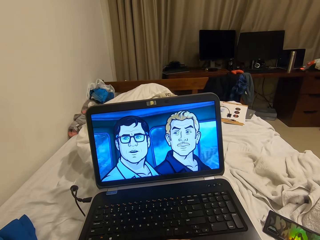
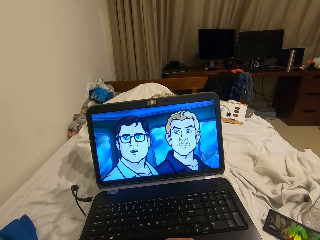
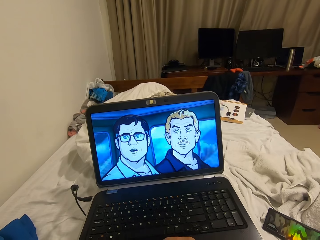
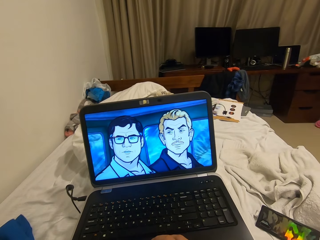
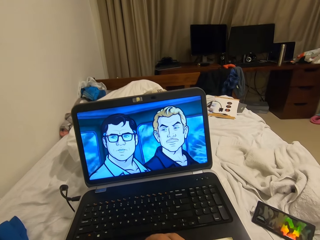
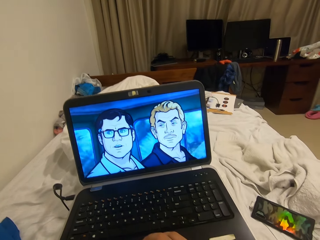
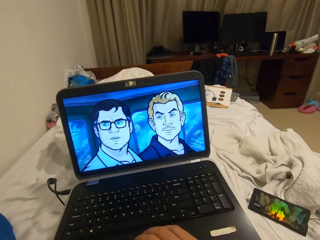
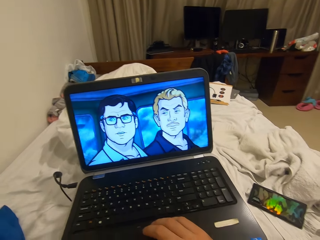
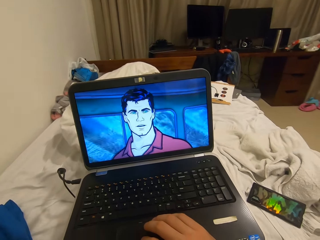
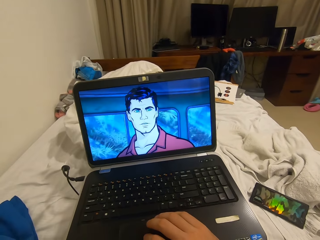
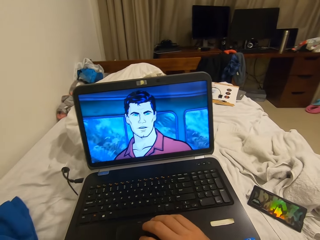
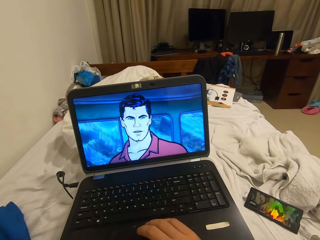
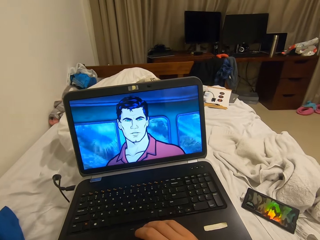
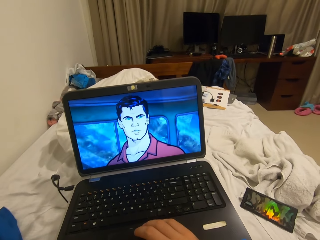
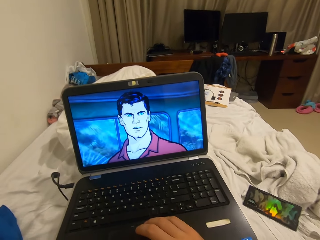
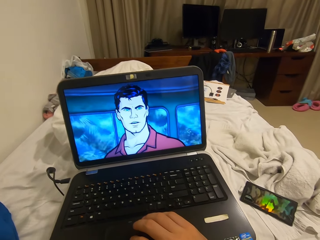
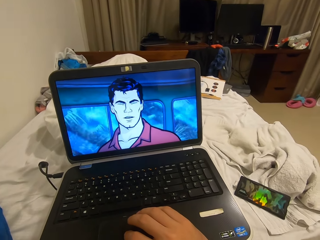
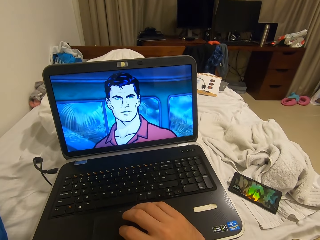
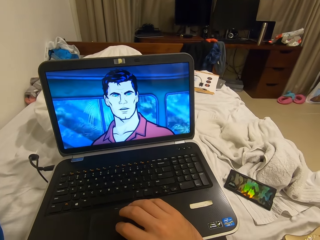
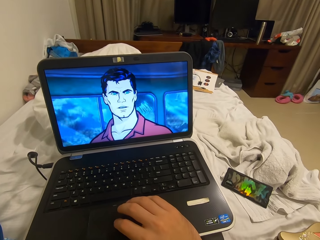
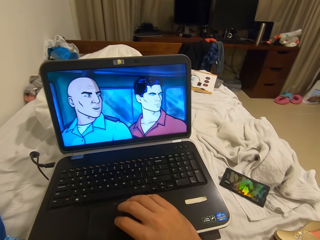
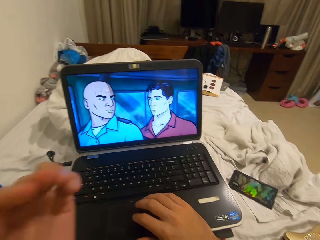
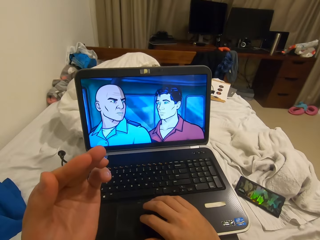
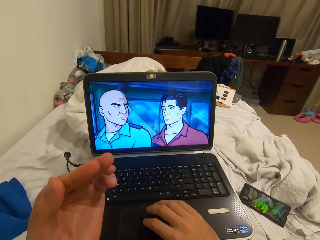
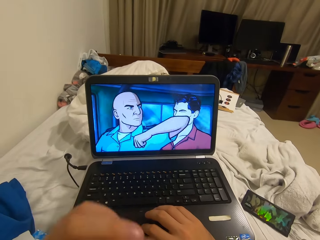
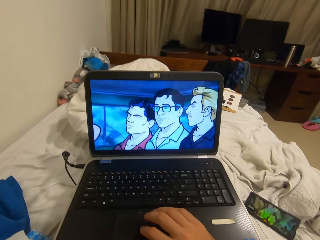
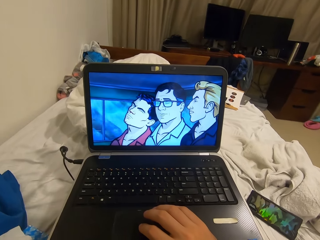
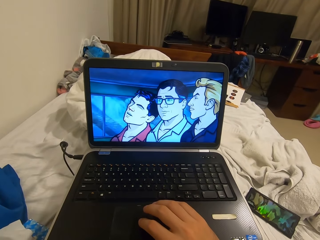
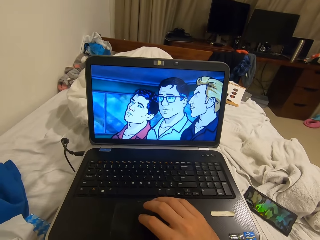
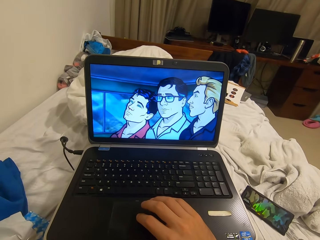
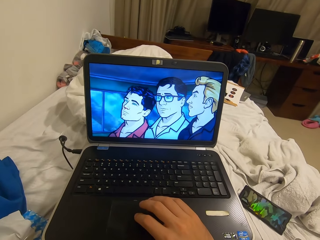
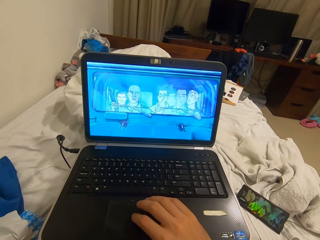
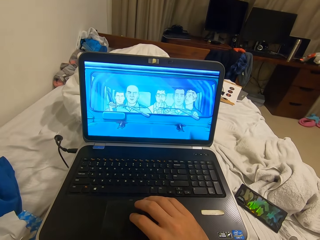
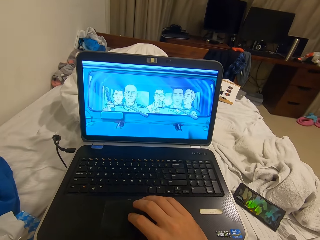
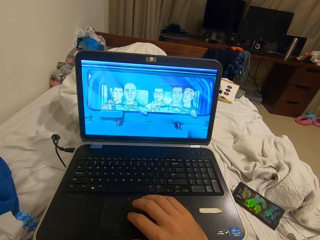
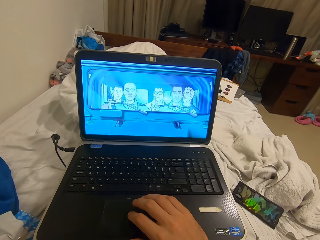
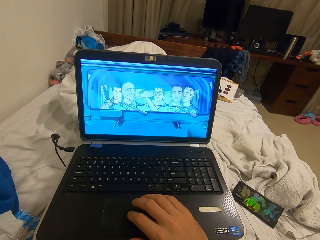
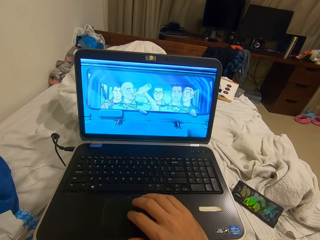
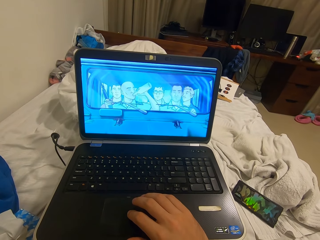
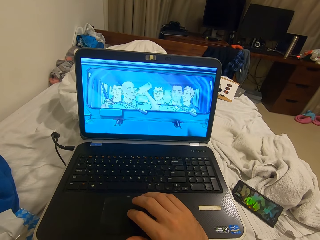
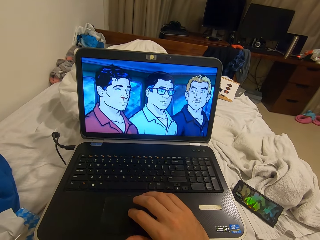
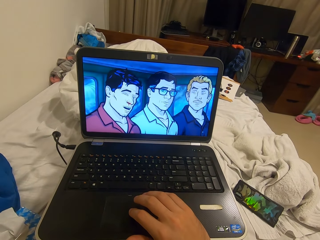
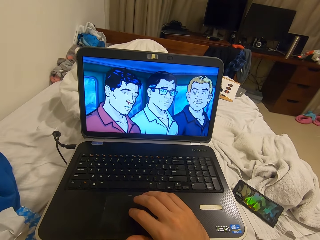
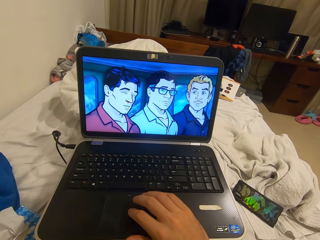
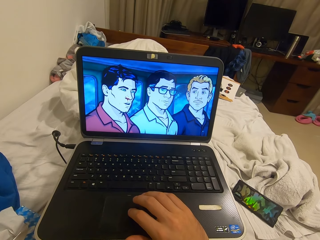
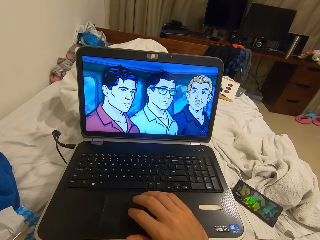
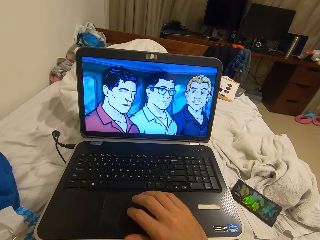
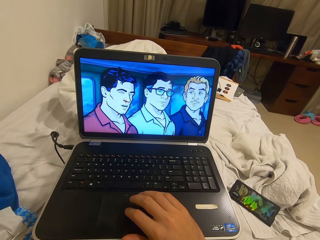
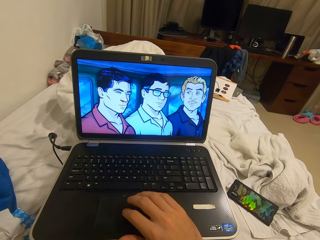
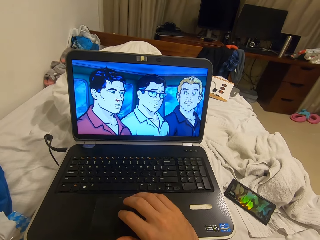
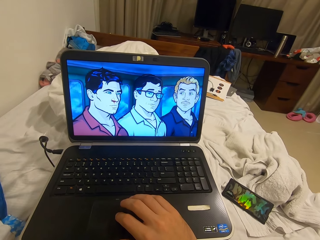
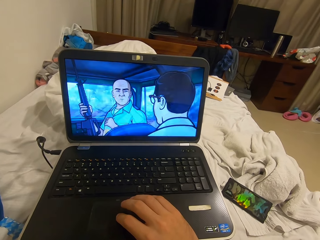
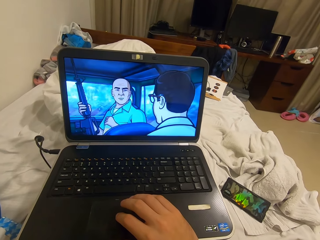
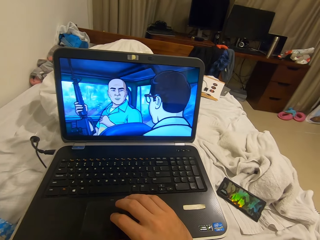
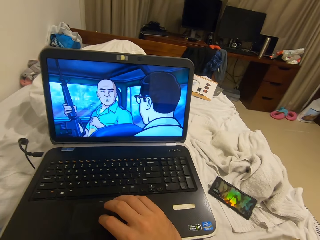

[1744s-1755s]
The camera wearer stares at his left hand. He moves his left hand. He touches his face with his left hand. He places his hand on the keyboard.

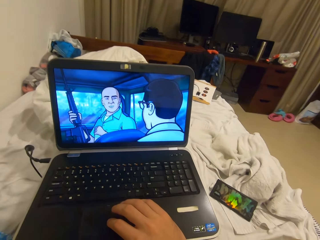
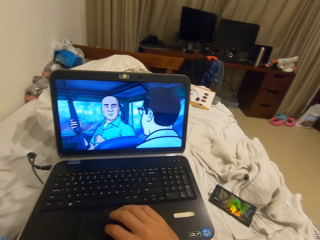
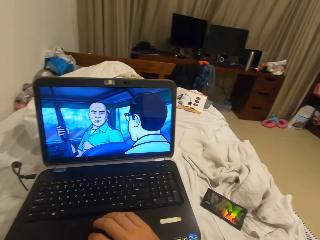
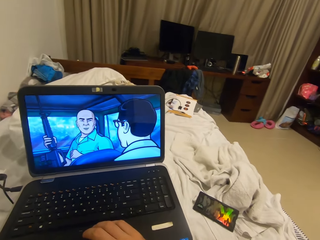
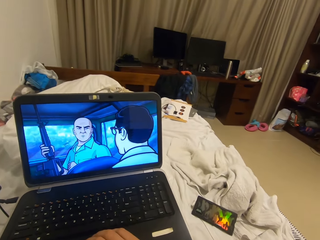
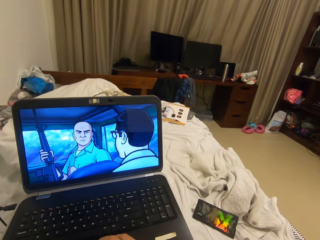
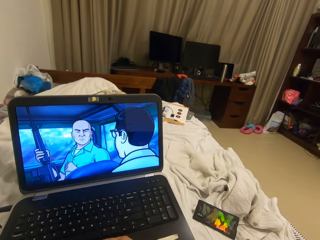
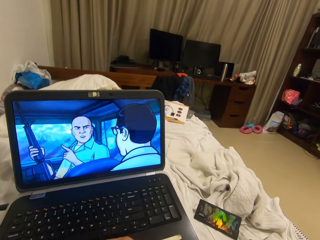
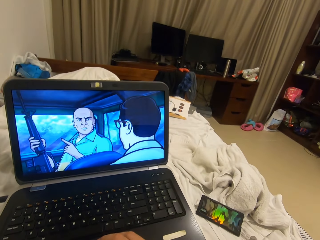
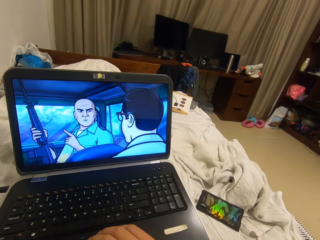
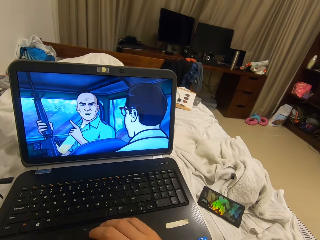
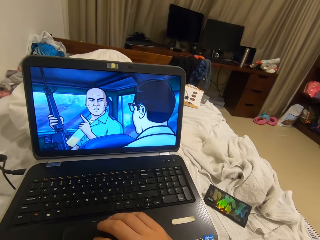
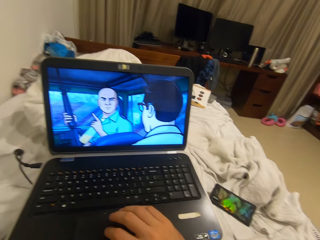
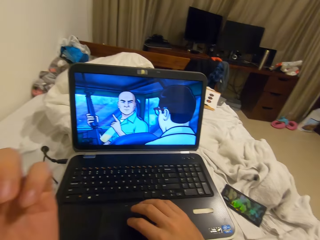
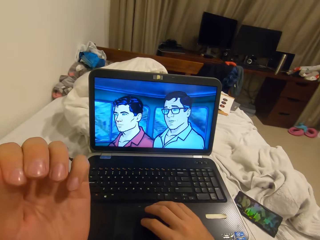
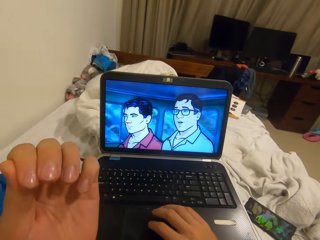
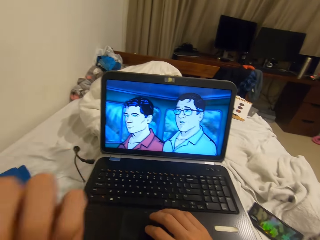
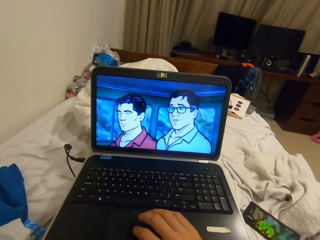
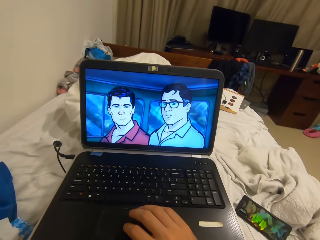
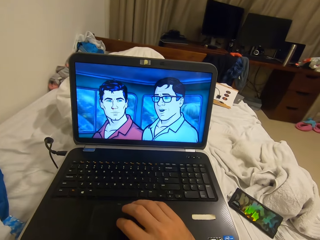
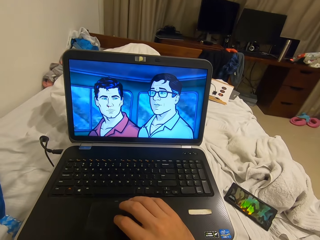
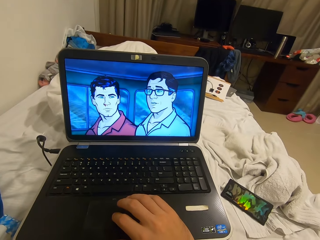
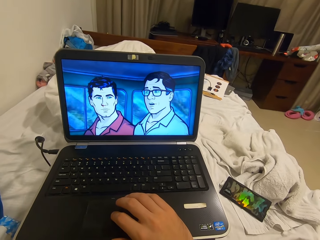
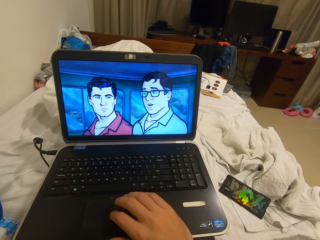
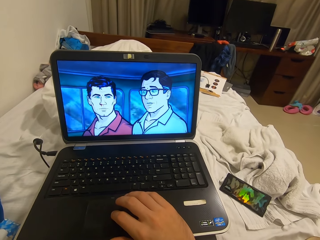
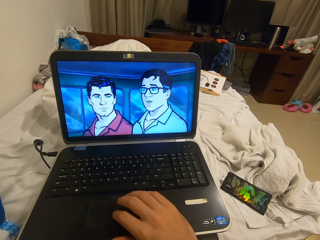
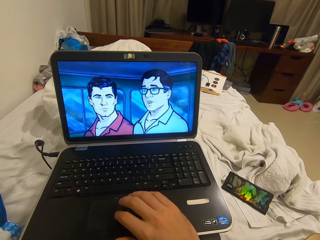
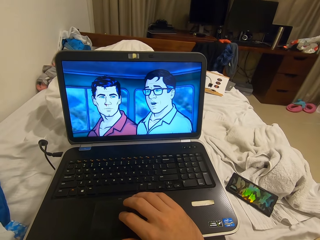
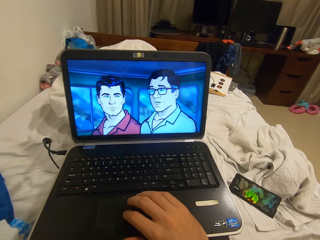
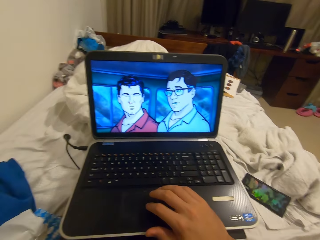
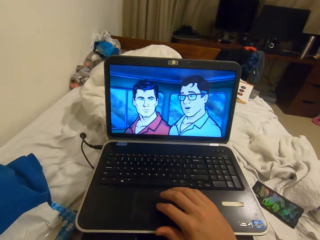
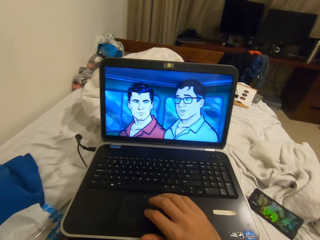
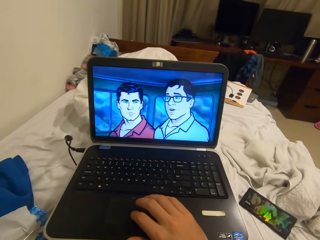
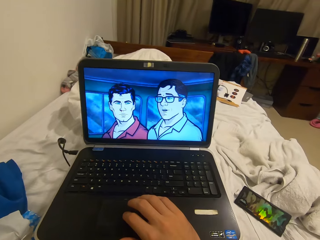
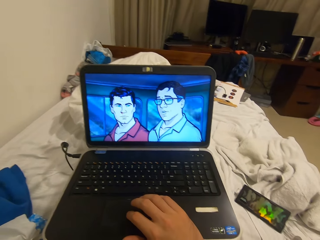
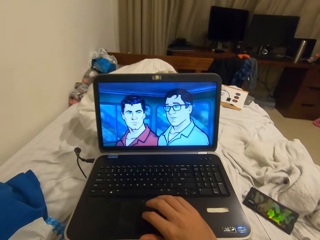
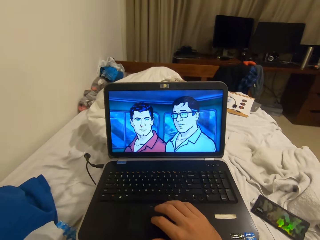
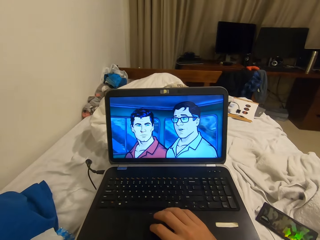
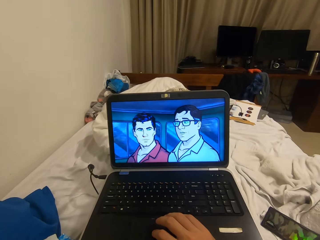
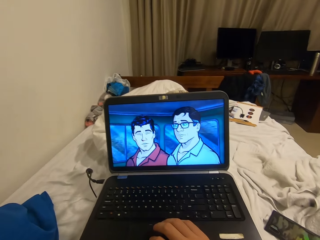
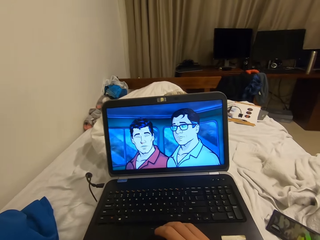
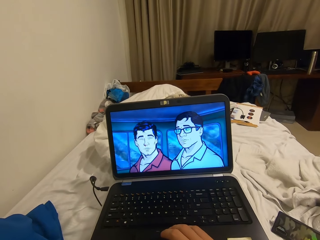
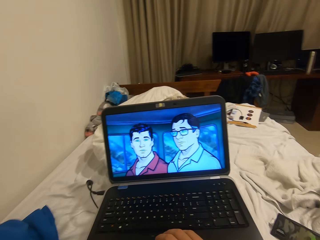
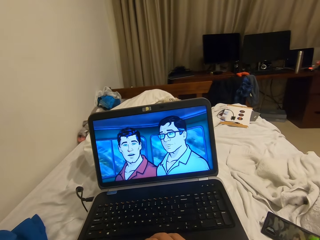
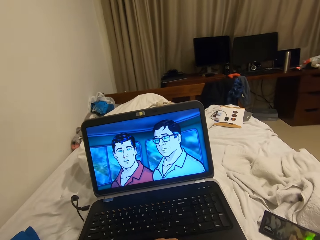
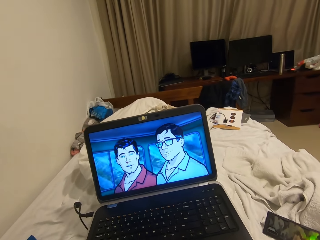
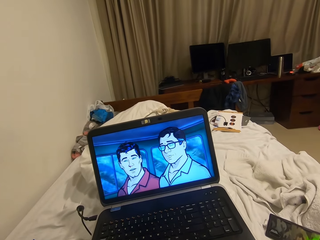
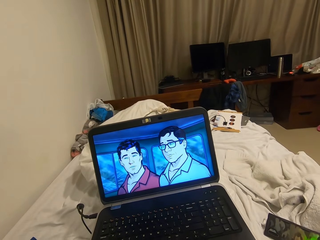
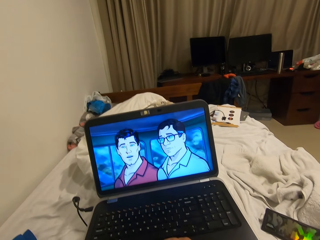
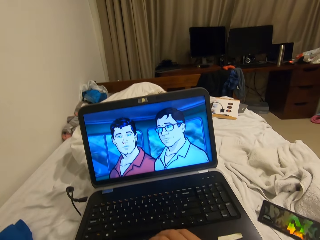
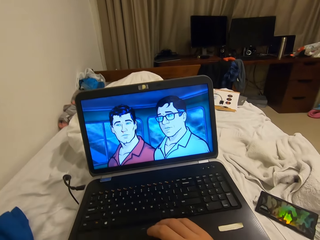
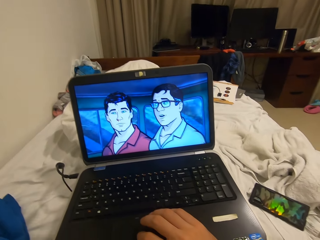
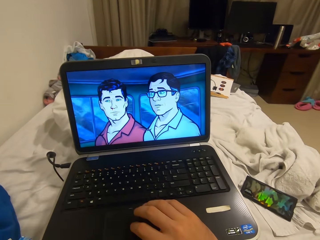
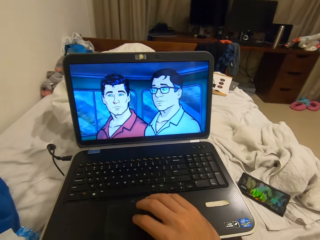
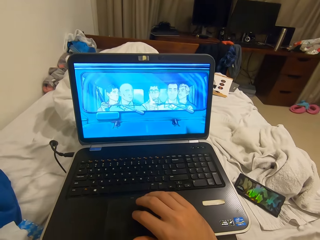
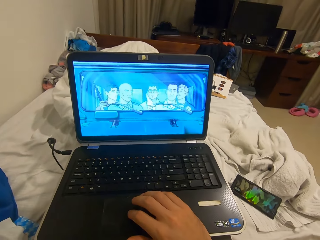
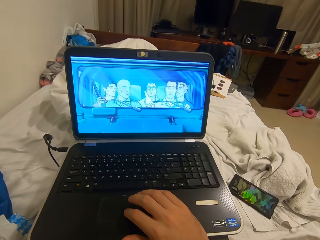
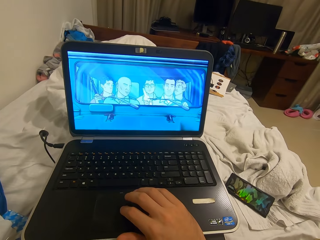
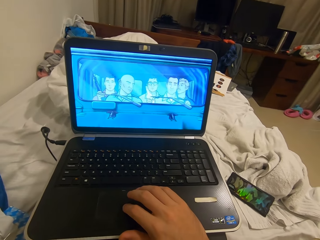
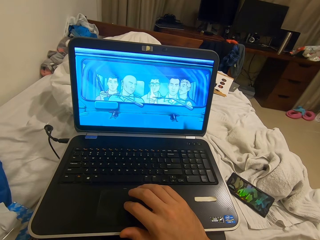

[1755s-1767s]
The camera wearer stares at his left hand. He moves his left hand. He bites his nails. He places his hand on the keyboard.
